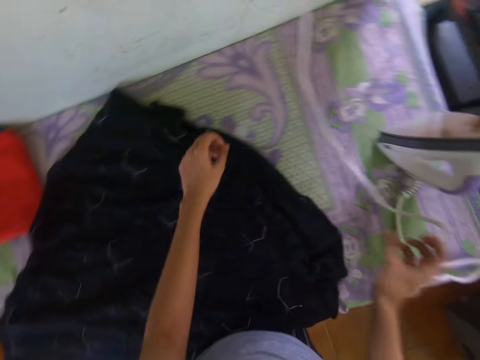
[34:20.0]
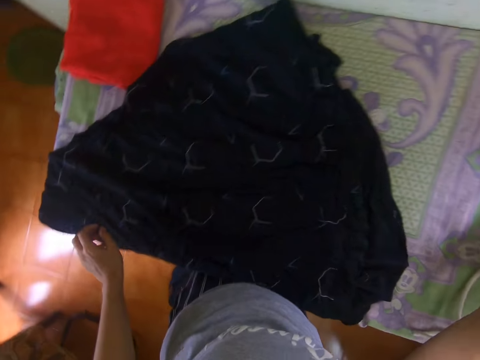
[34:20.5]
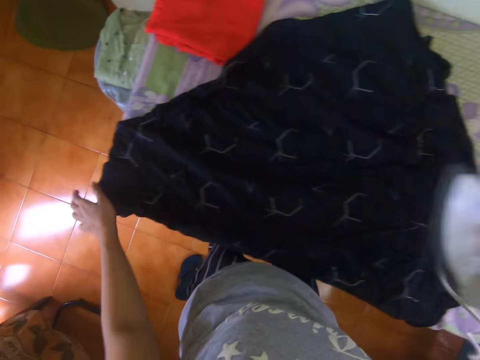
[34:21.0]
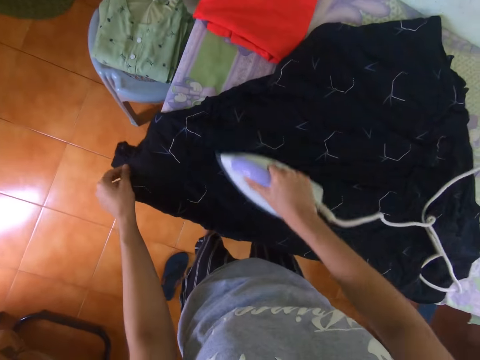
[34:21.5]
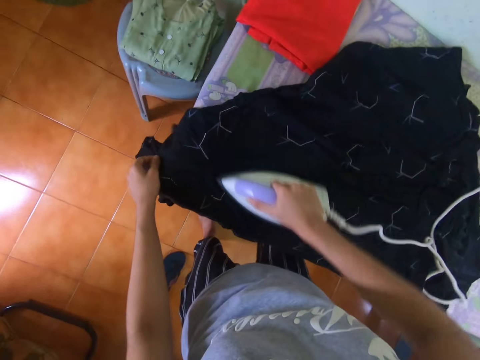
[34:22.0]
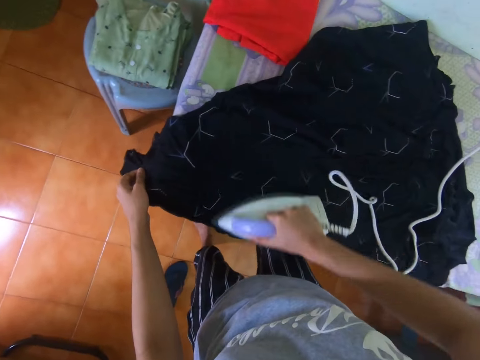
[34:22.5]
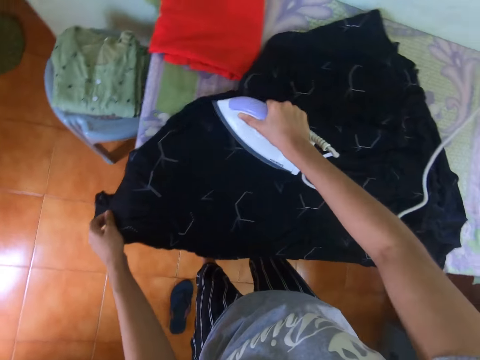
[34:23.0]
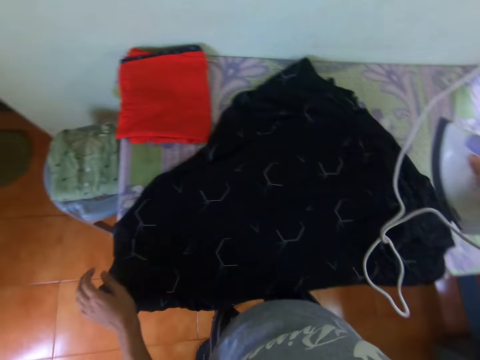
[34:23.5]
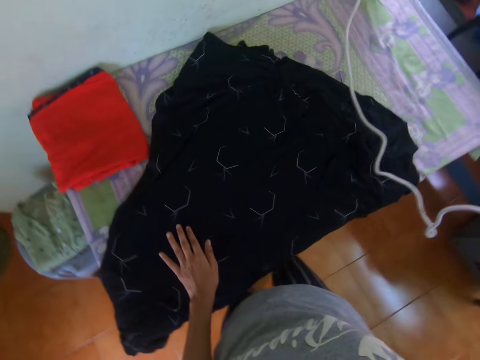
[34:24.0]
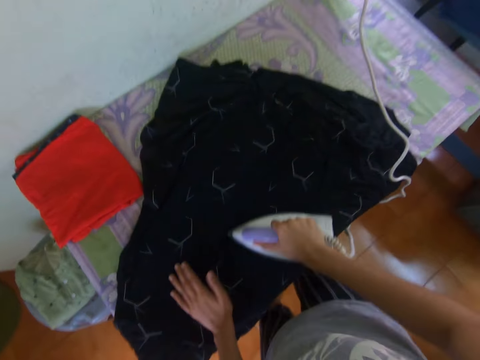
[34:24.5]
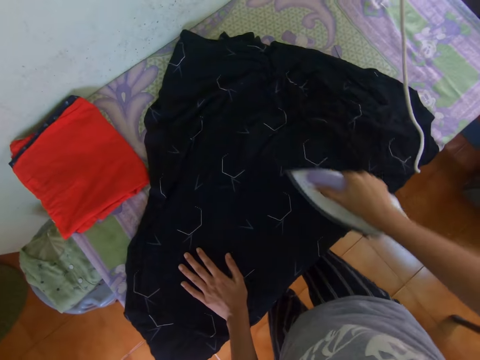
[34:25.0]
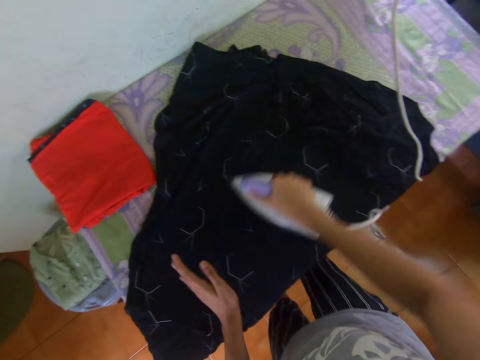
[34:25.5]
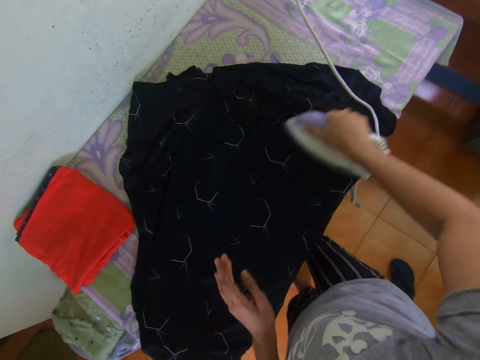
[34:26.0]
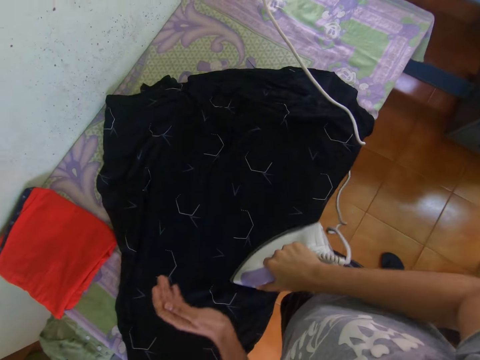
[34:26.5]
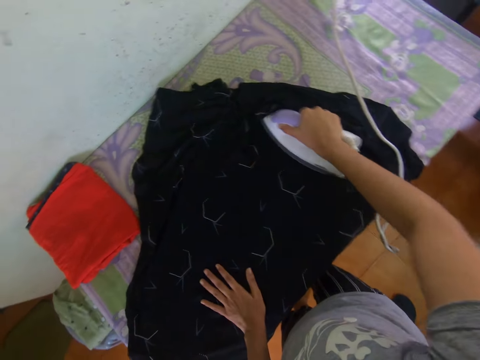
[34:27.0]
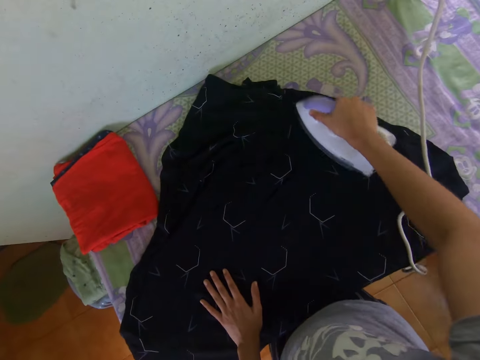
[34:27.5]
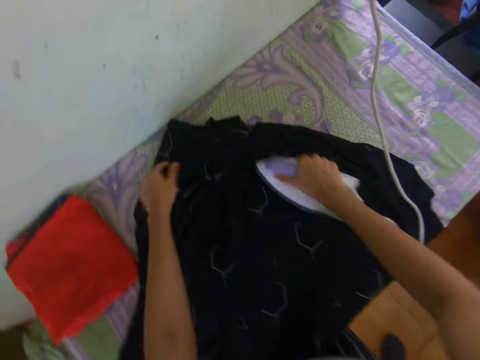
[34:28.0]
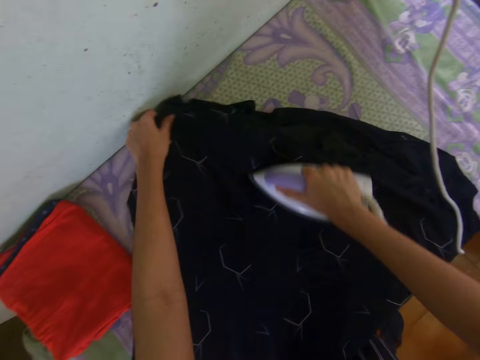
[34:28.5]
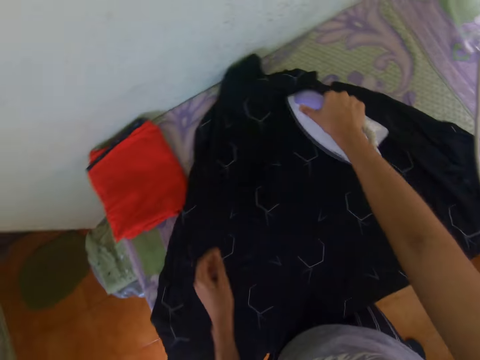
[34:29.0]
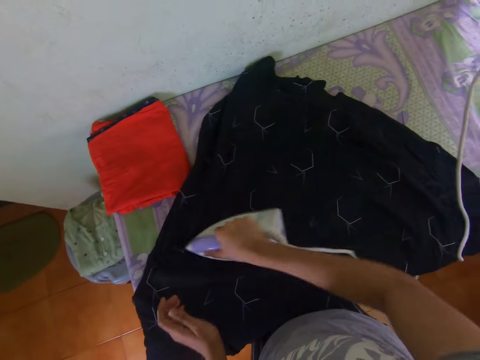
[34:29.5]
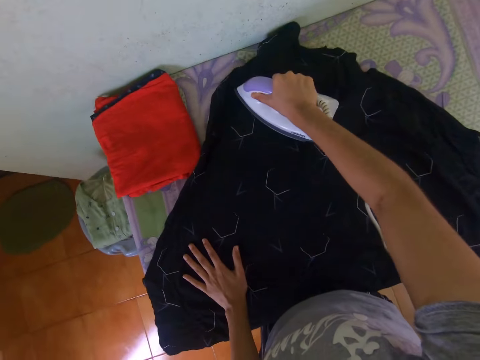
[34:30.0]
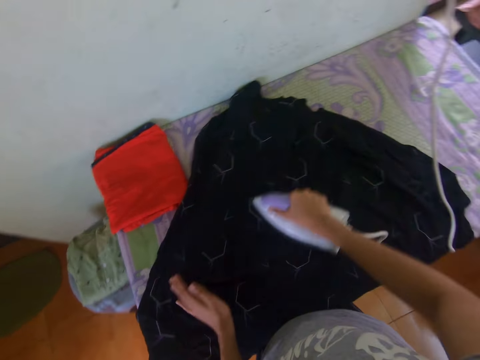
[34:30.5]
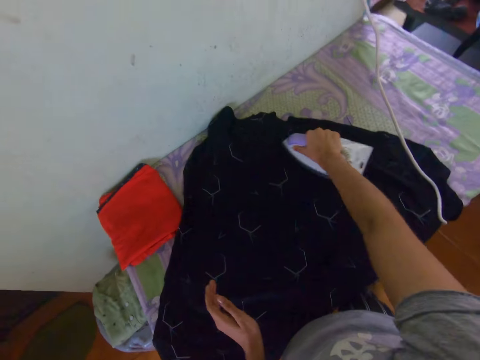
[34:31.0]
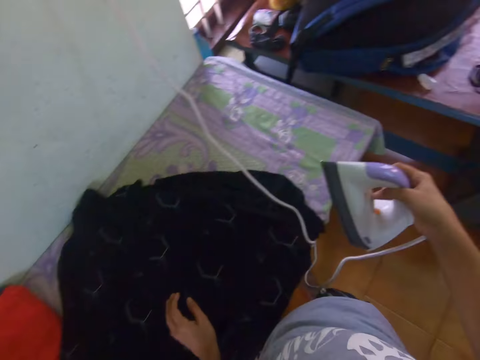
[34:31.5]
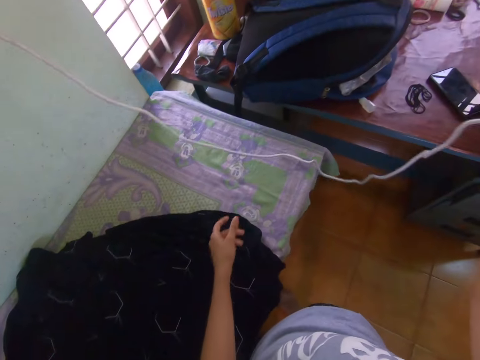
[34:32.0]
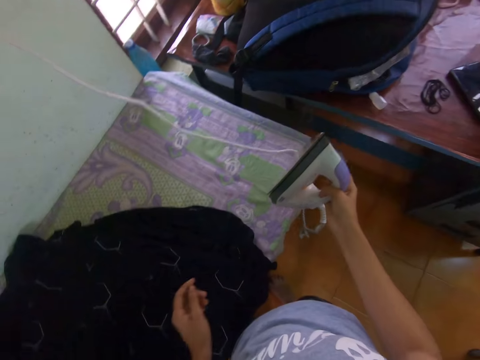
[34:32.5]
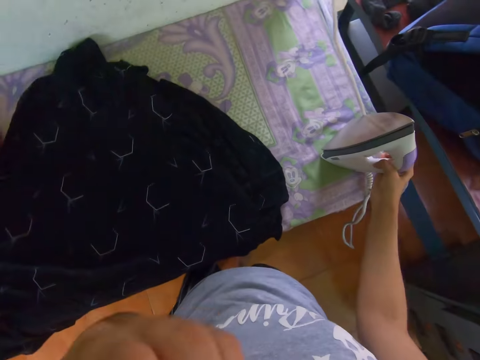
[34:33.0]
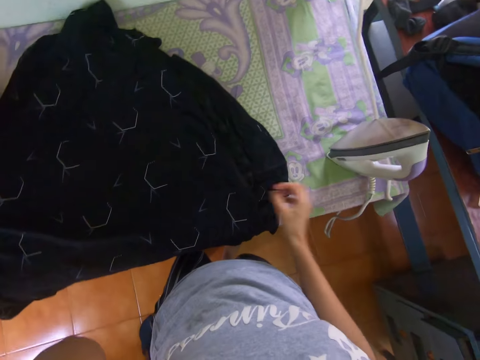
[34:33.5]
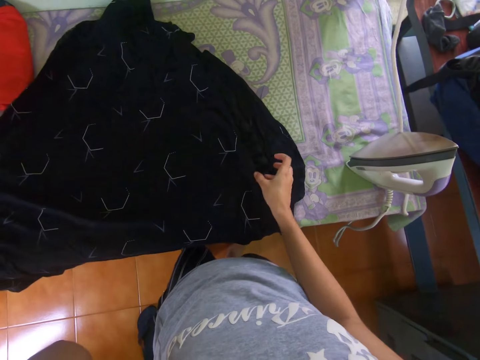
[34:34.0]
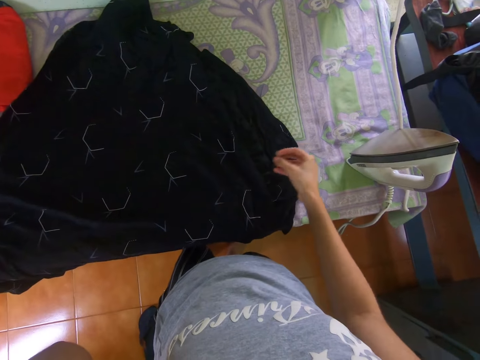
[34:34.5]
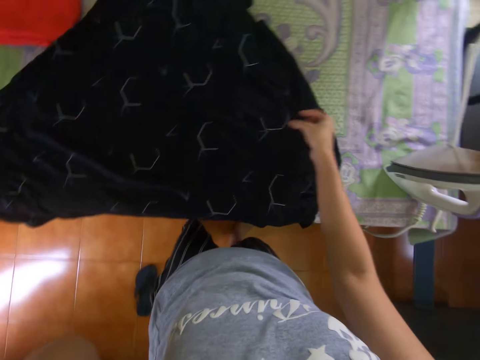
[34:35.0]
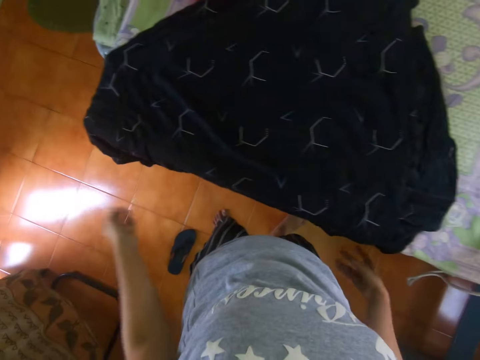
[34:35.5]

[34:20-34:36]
The camera wearer picks up the iron on the table. They iron the dress on the table with the iron box. They lift the iron on the table. They iron the dress on the table. They lift the iron on the table. They put the iron box on the table.

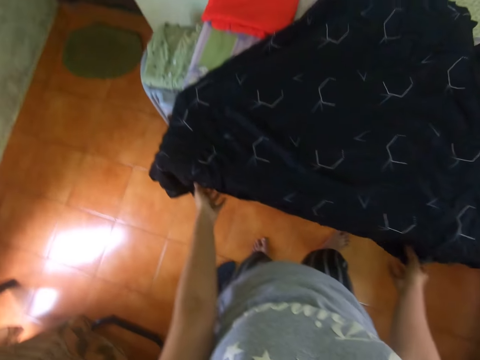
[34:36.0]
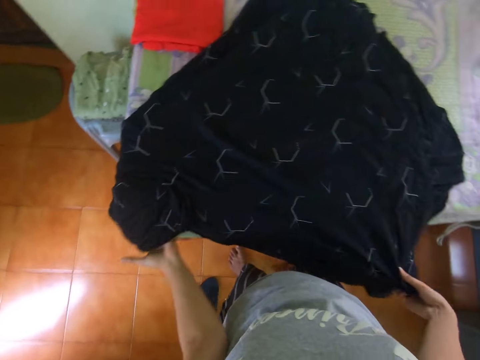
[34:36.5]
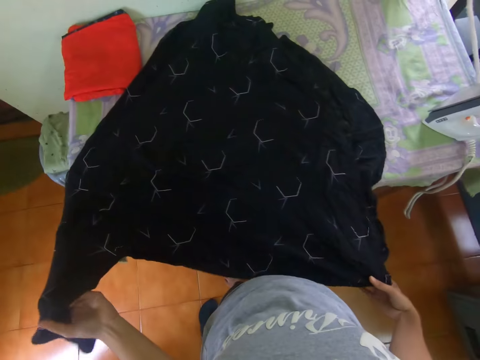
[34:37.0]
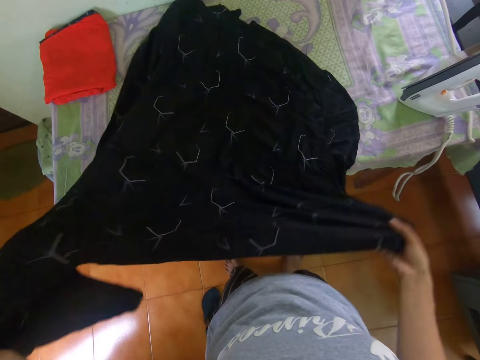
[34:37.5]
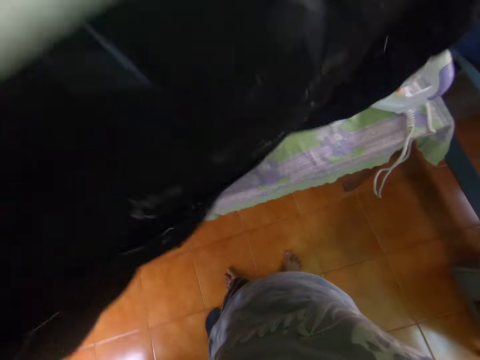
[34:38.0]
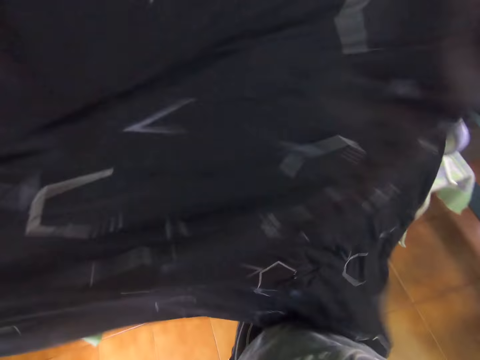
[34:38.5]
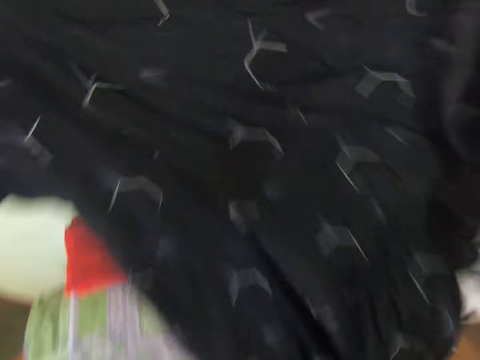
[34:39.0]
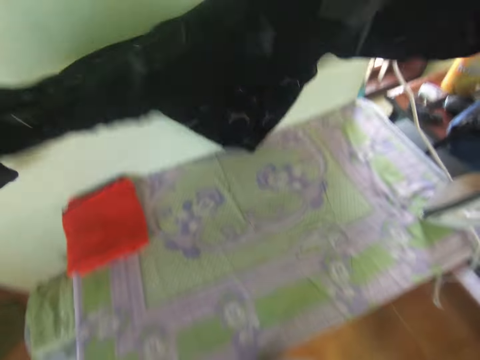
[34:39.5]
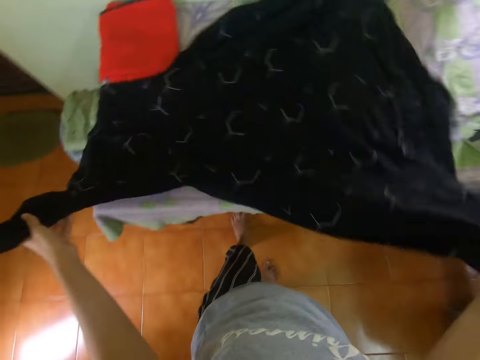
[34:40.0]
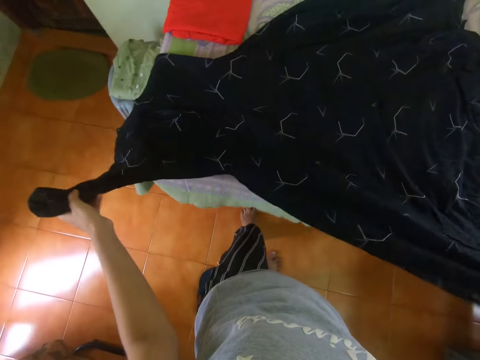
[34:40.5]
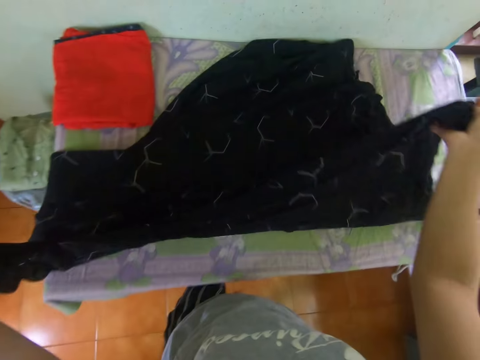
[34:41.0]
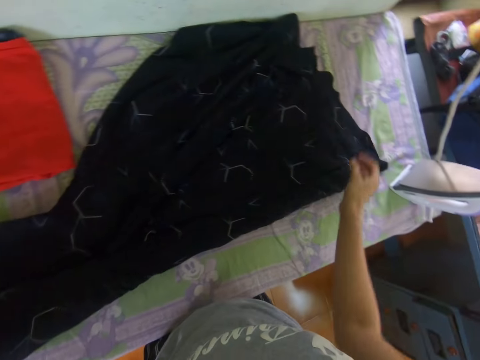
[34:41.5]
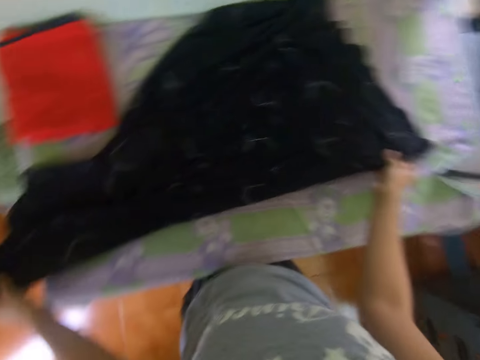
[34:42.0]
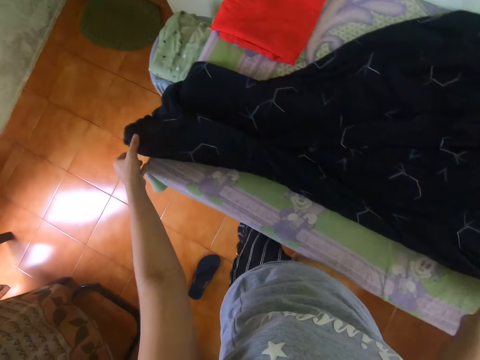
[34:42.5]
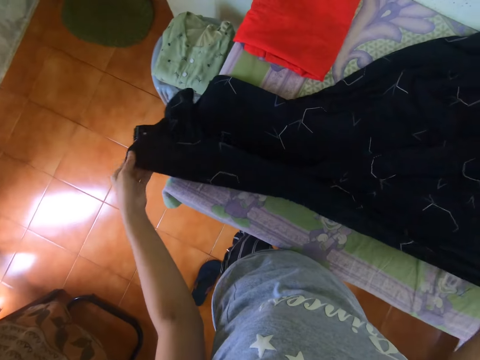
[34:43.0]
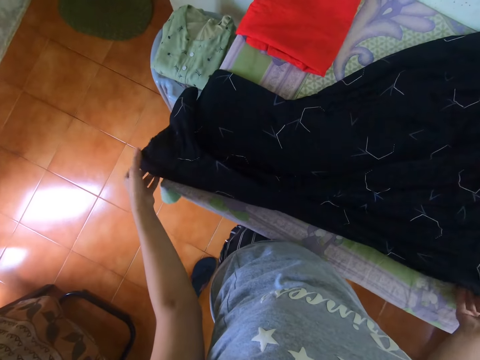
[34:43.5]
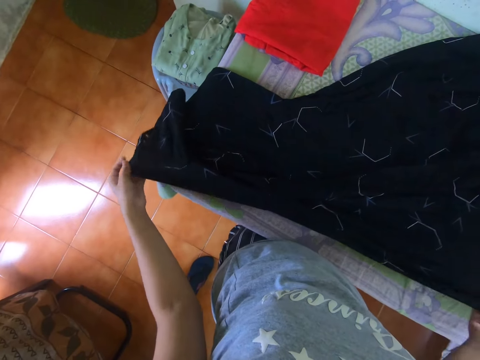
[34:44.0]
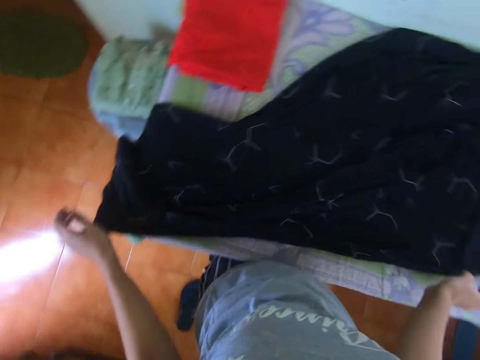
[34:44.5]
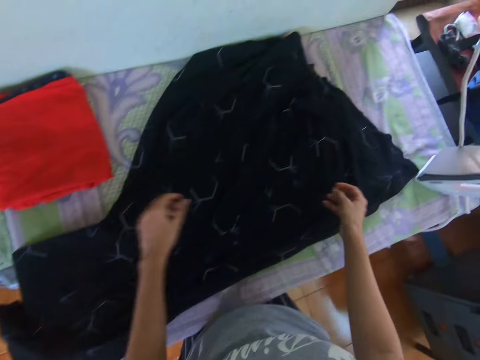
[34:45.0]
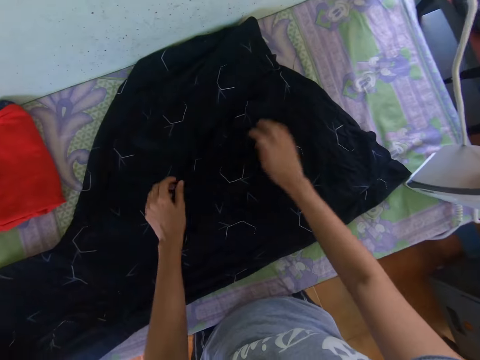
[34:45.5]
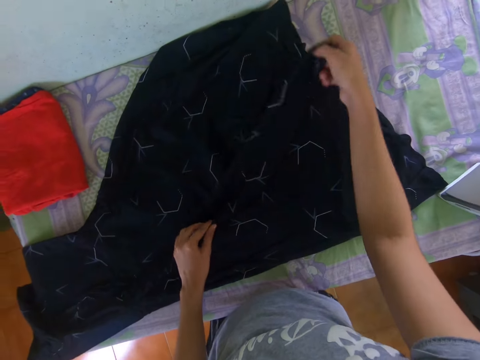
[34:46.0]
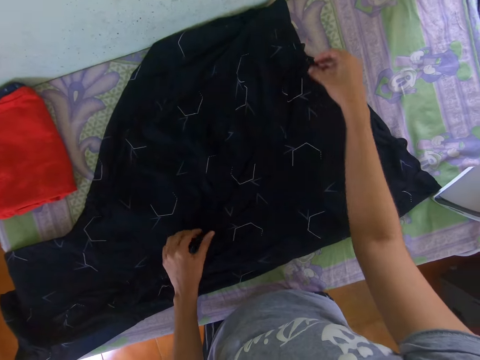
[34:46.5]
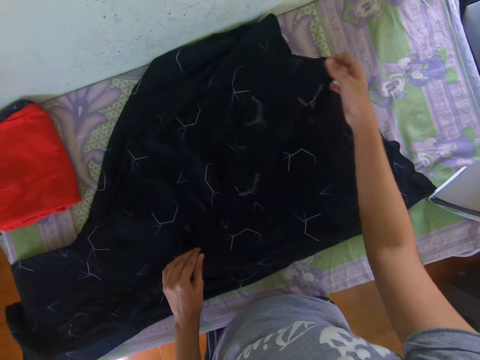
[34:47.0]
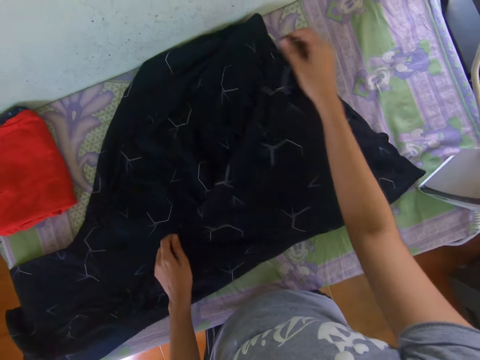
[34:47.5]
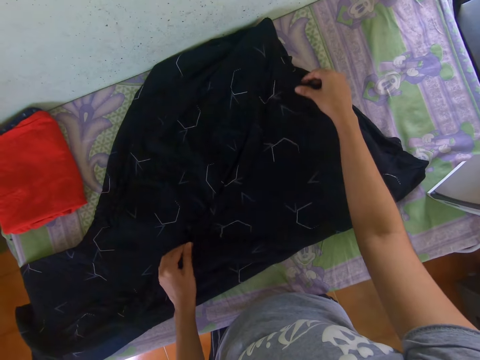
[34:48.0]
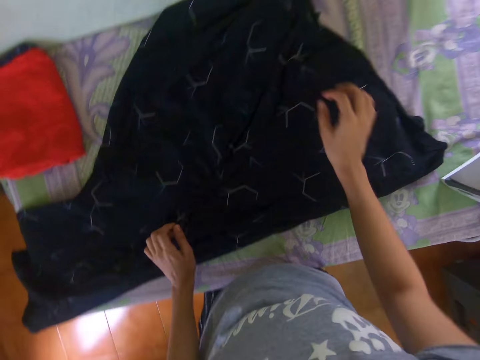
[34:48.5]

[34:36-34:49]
The camera wearer picks up the dress on the table. They lay the dress on the table. They fold the dress on the table in the room with both hands.
